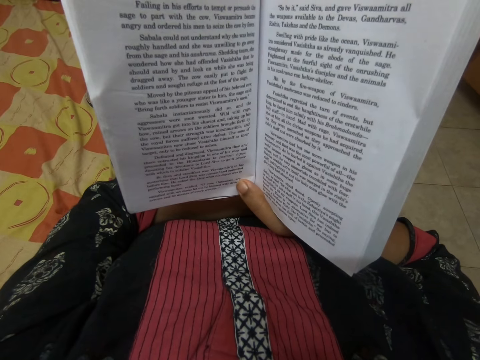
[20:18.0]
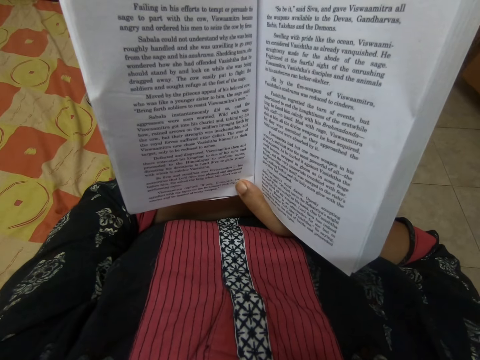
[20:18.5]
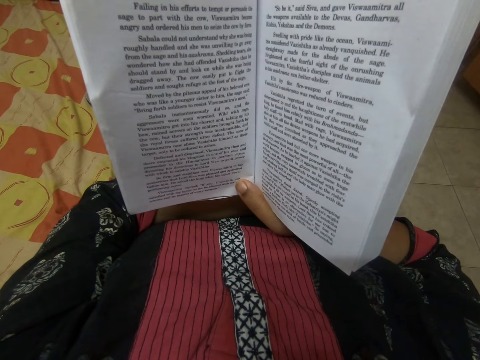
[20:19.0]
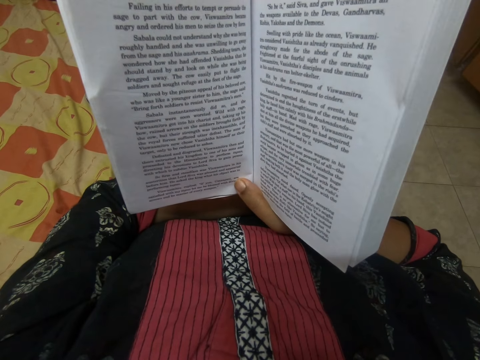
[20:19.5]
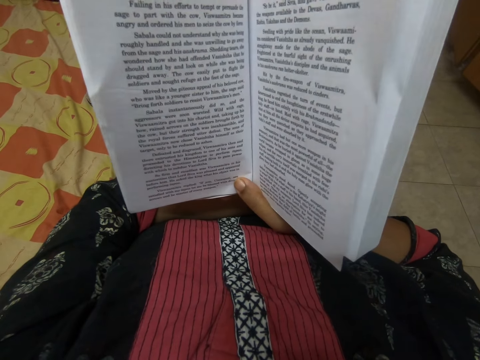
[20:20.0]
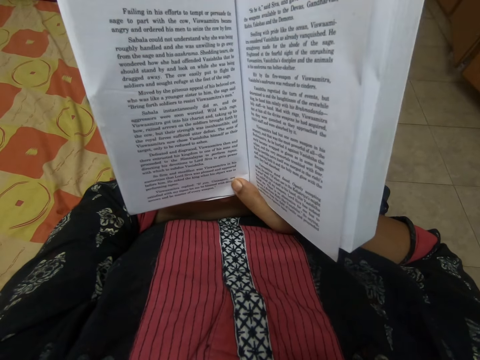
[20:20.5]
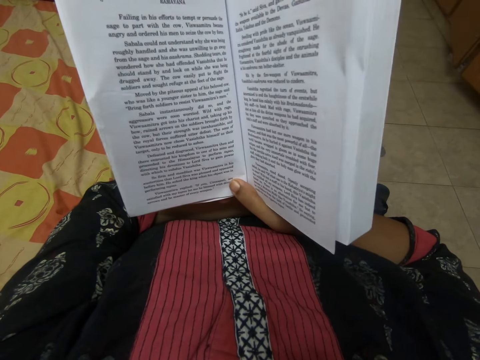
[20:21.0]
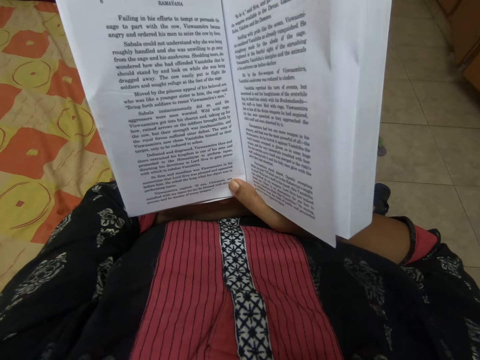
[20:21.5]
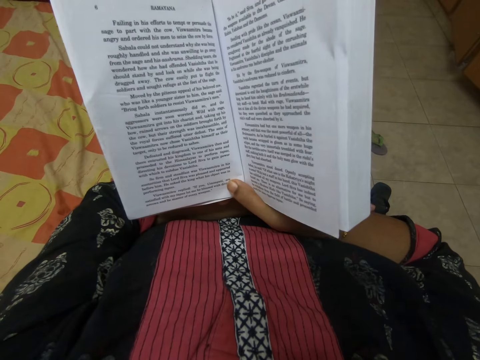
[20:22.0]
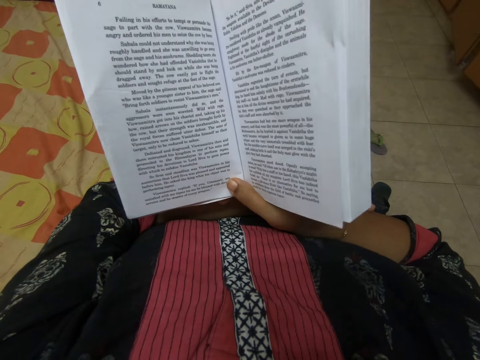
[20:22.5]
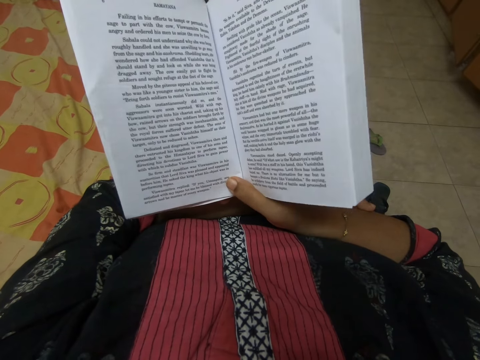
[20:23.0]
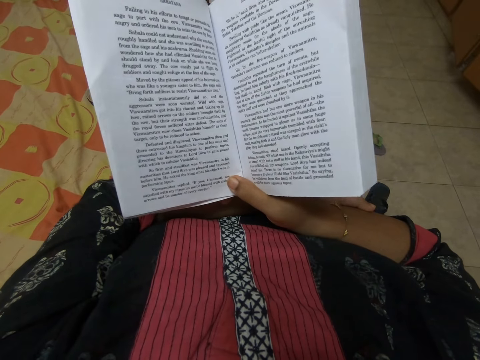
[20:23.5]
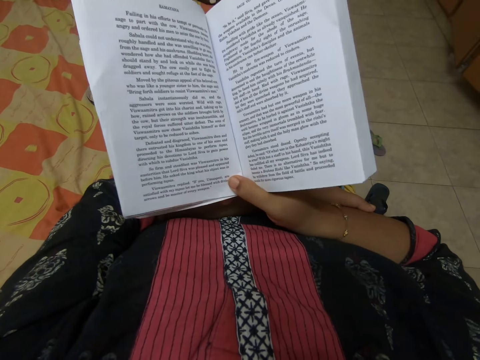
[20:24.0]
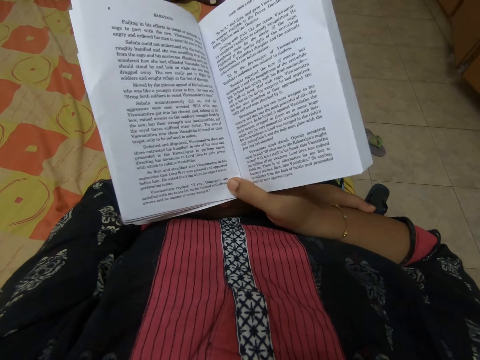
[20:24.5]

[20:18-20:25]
The camera wearer reads a book. They move the book slightly up and down.

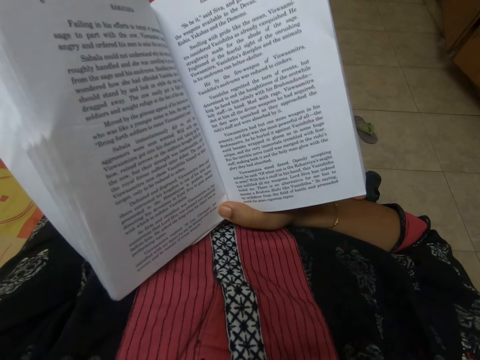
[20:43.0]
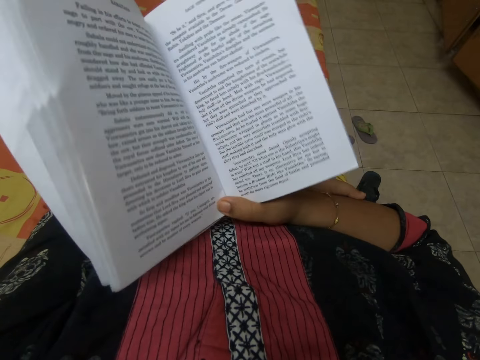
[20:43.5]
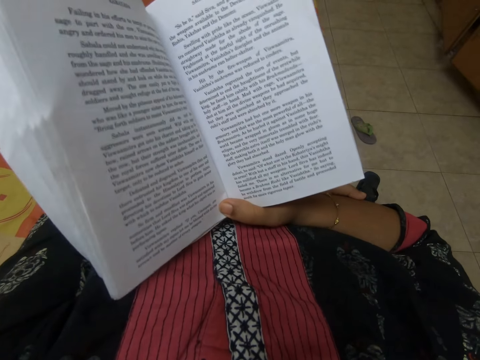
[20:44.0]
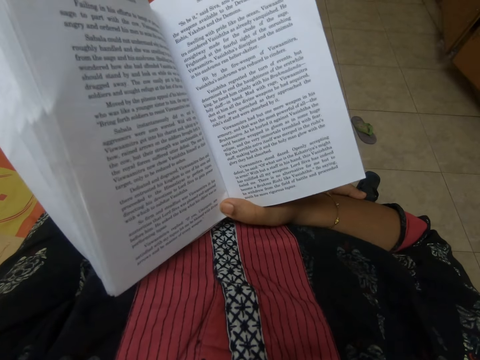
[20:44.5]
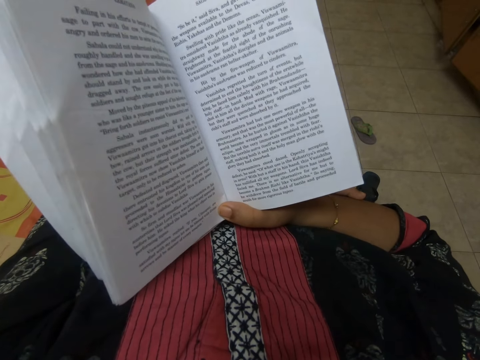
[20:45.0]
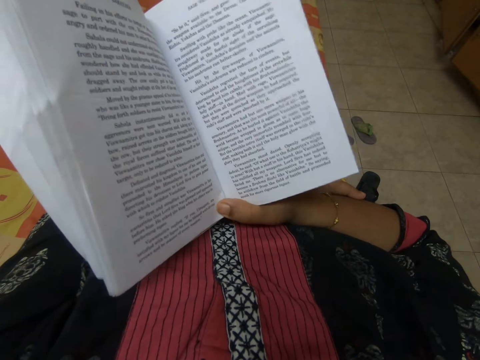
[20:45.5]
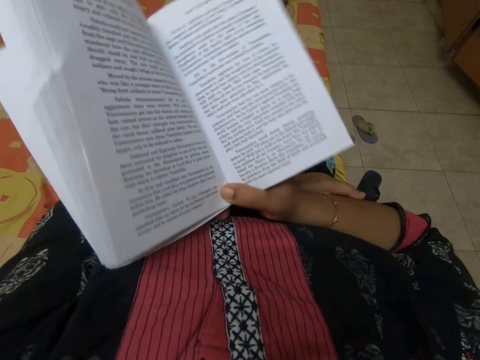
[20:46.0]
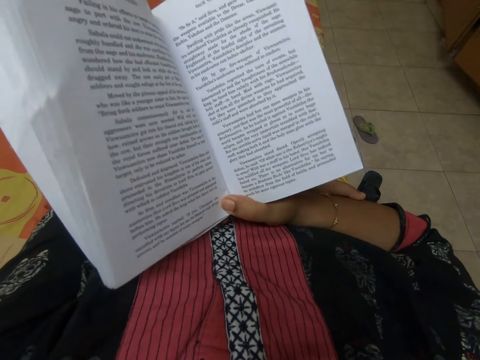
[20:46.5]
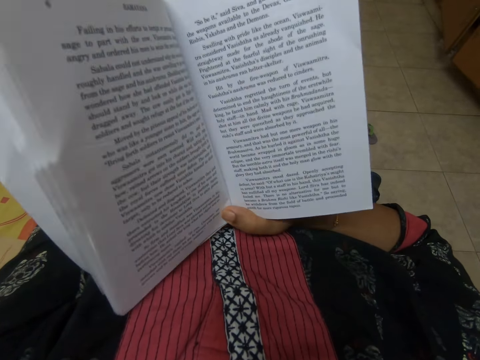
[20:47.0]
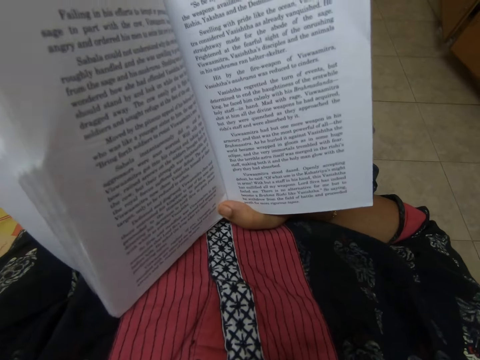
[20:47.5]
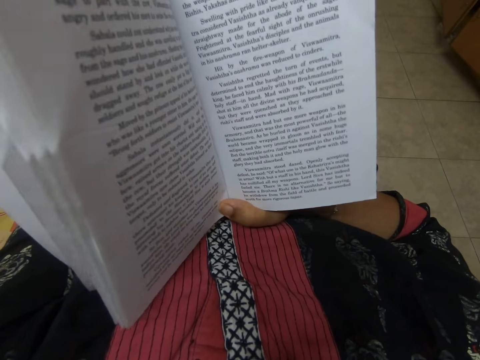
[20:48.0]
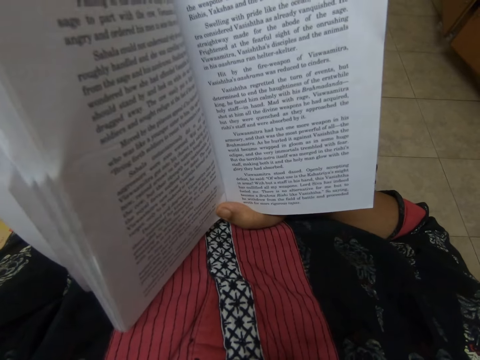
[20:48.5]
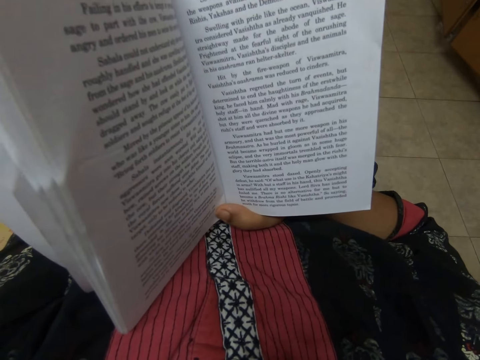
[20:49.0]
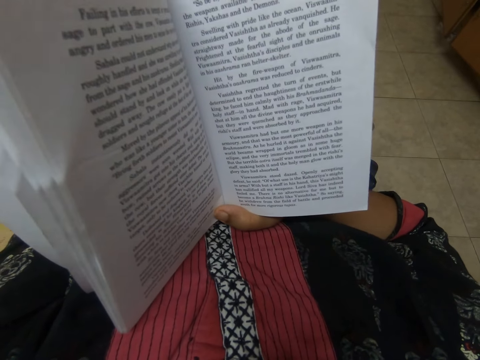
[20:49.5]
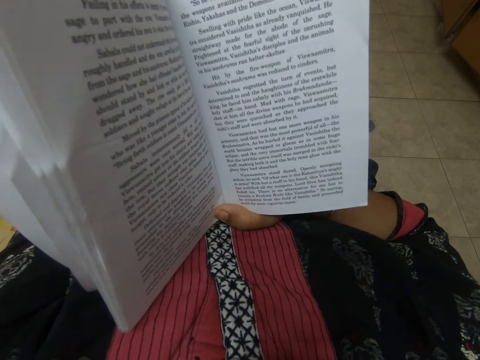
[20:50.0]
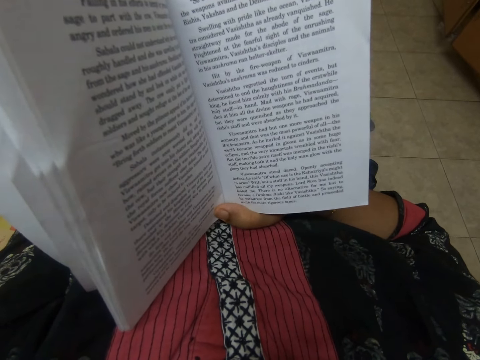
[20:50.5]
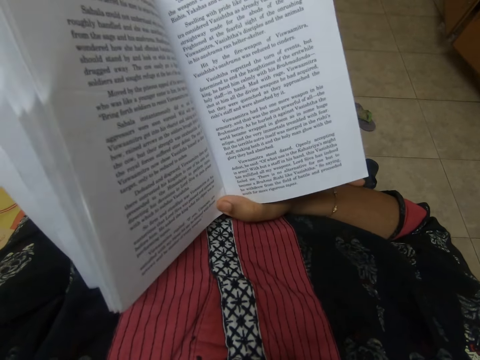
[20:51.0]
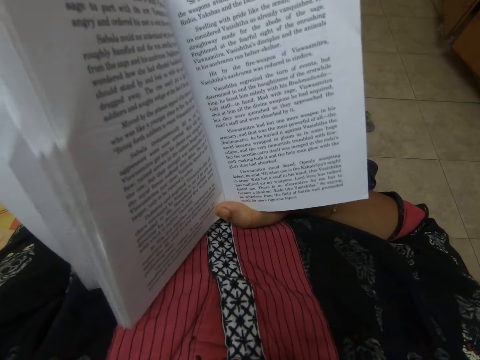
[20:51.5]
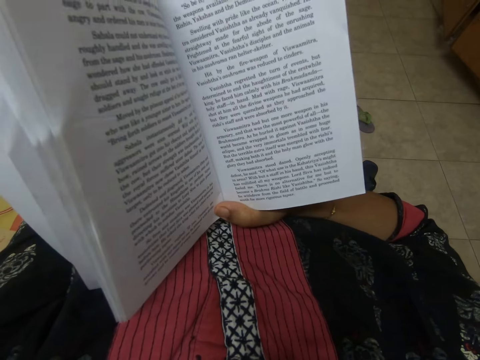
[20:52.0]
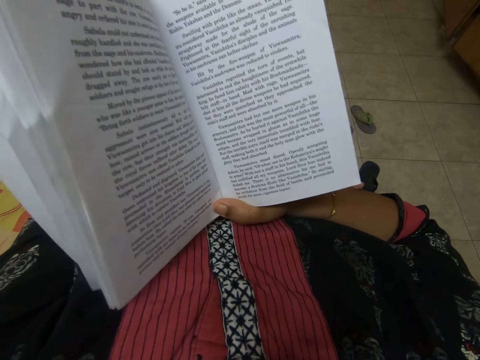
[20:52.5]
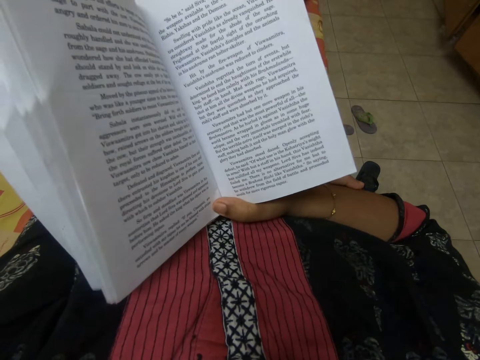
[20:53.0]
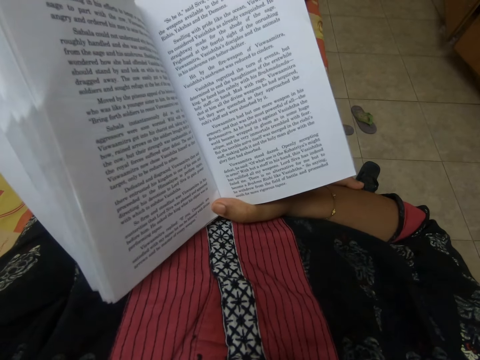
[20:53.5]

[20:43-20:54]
The camera wearer moves the book slightly up and down repeatedly.

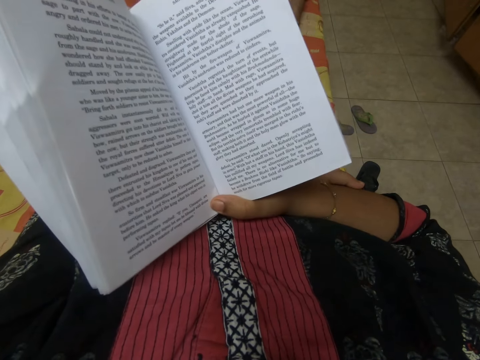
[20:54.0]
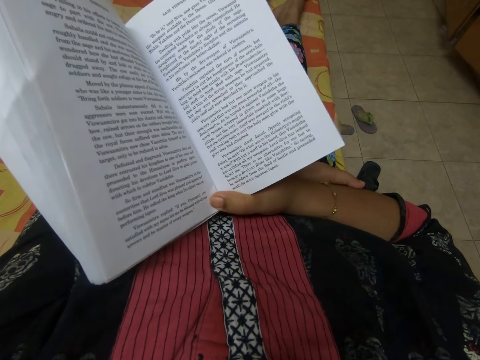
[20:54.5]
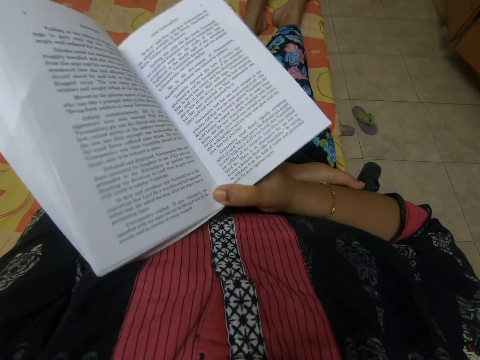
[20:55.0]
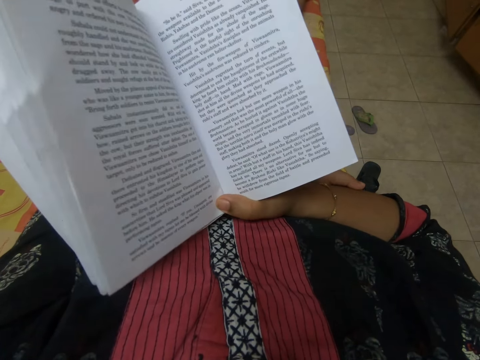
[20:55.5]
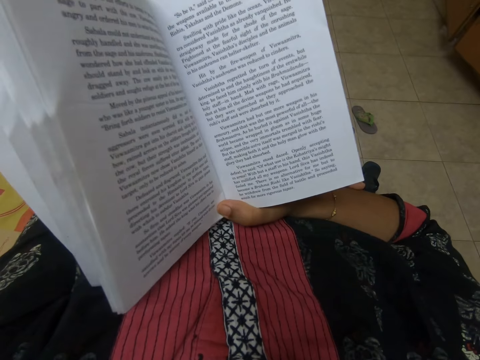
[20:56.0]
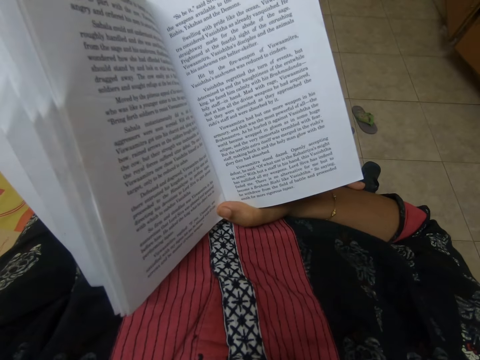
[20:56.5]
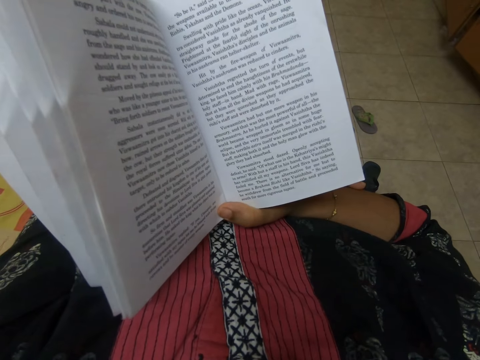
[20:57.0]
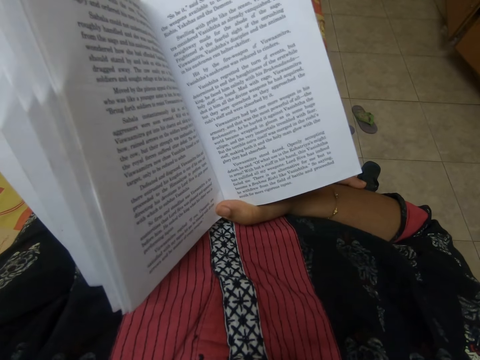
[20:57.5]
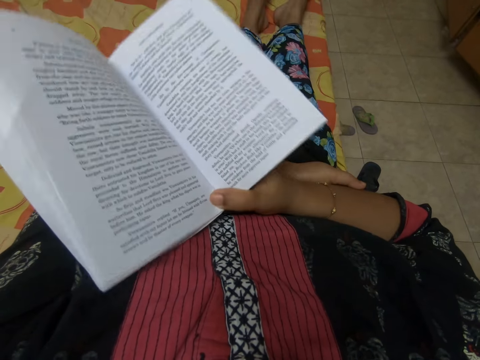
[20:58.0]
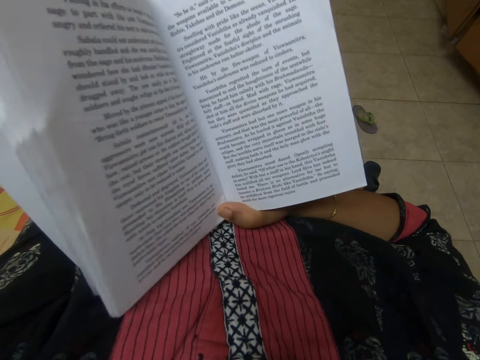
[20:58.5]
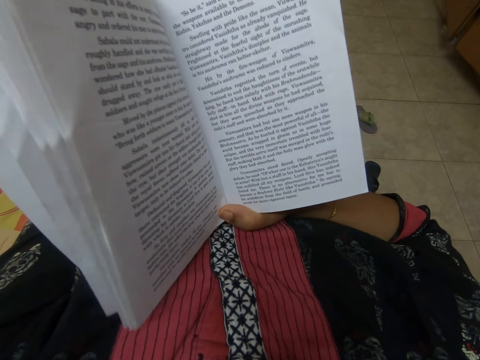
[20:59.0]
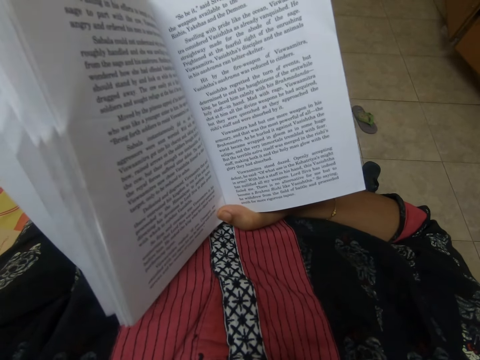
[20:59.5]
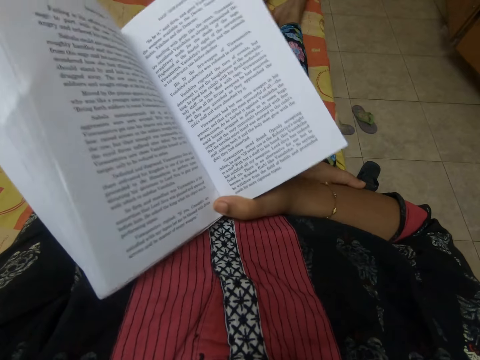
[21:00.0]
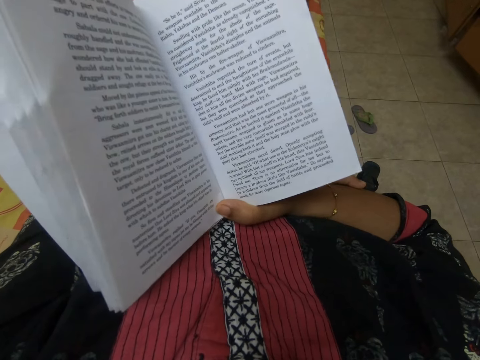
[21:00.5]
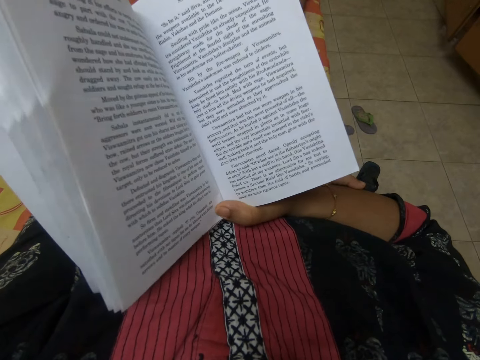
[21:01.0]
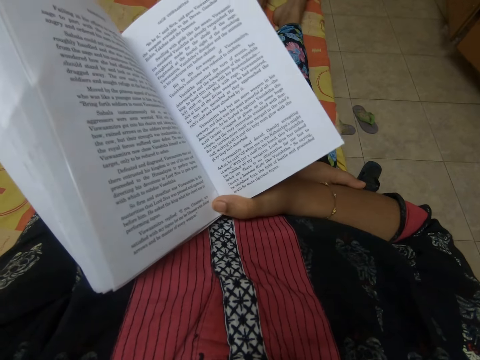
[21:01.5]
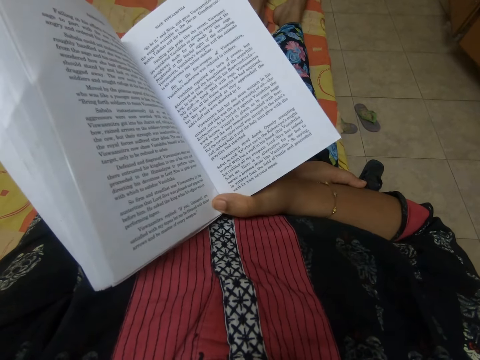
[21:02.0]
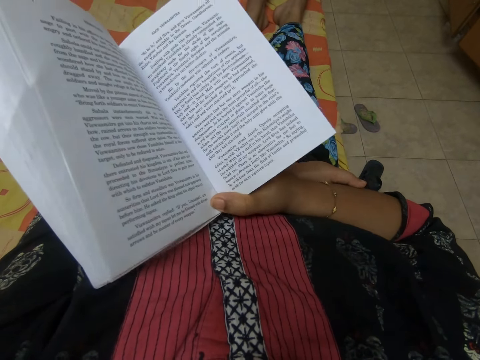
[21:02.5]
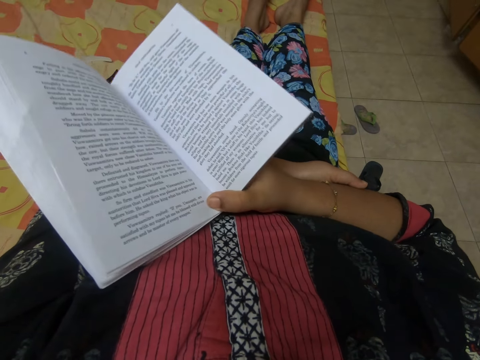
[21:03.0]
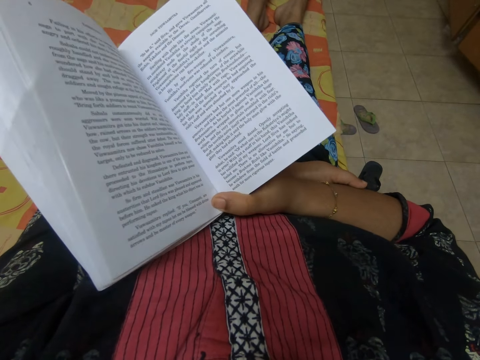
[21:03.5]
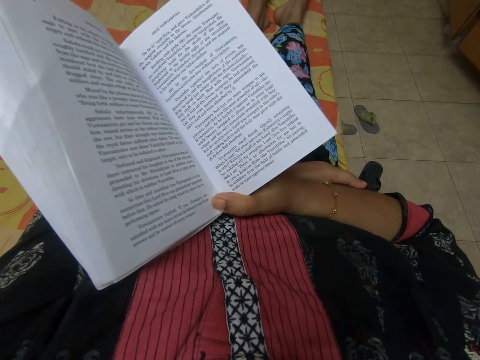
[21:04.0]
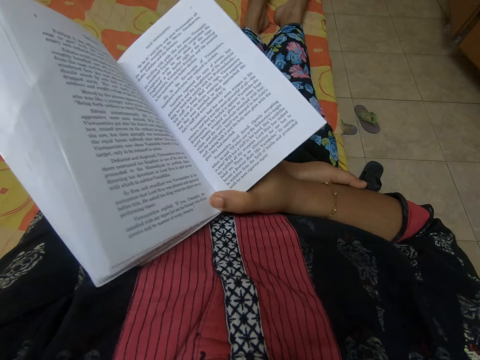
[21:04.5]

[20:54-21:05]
The camera wearer moves the book slightly up and down repeatedly.
